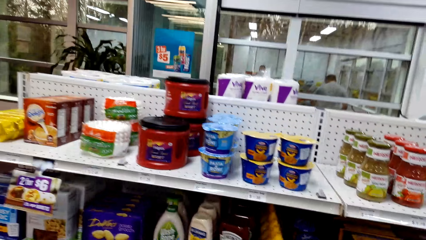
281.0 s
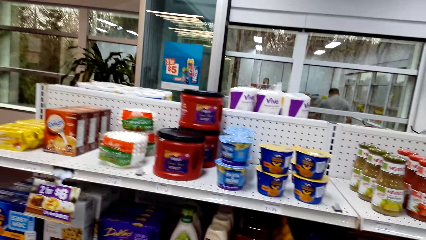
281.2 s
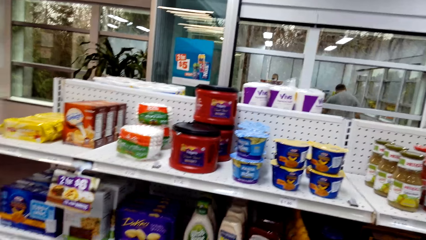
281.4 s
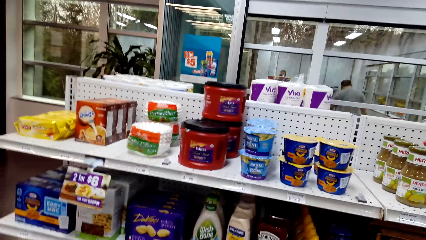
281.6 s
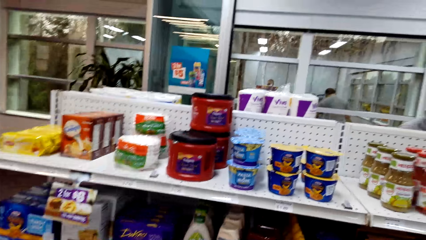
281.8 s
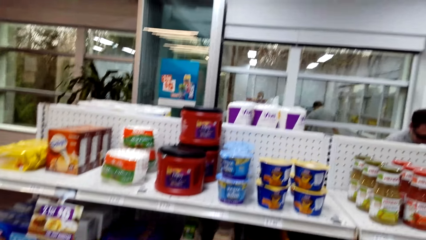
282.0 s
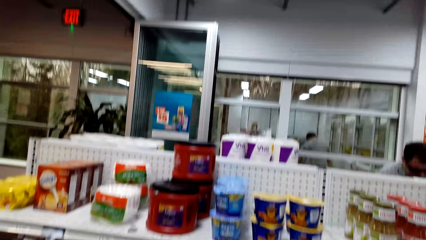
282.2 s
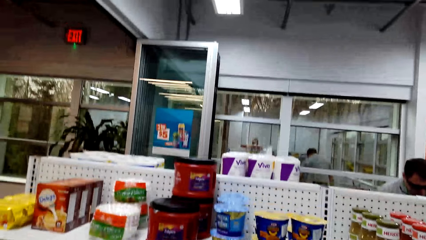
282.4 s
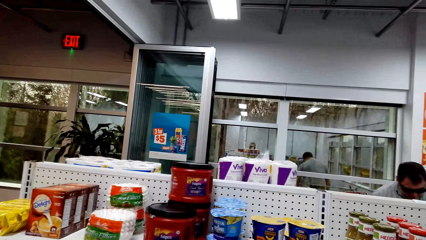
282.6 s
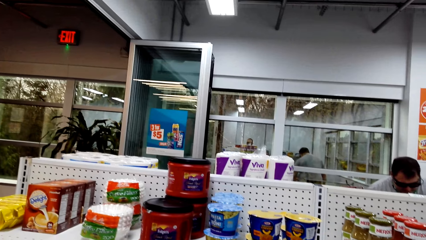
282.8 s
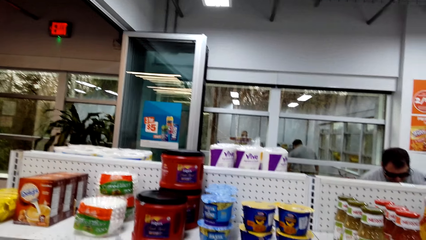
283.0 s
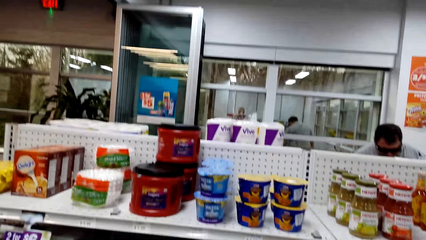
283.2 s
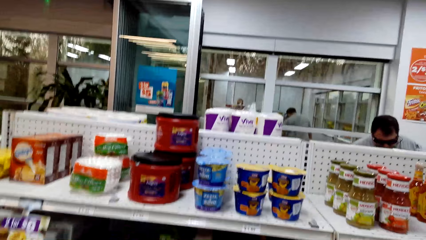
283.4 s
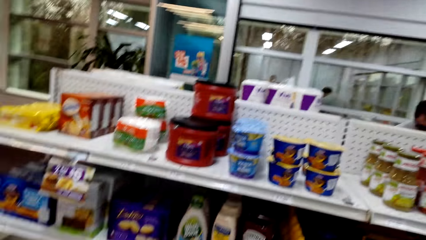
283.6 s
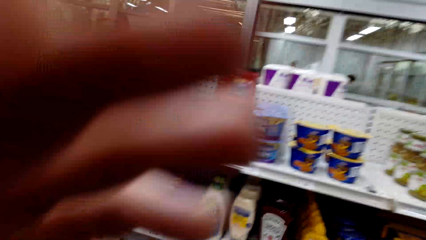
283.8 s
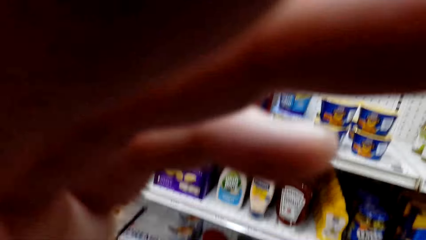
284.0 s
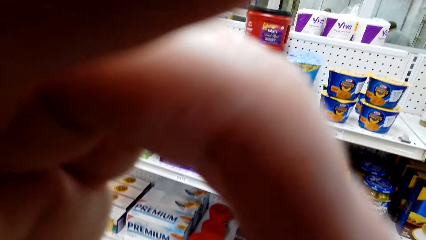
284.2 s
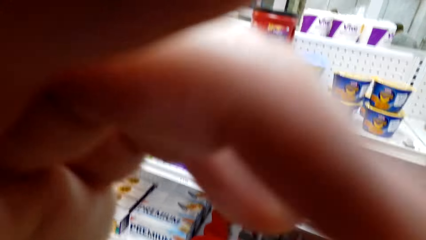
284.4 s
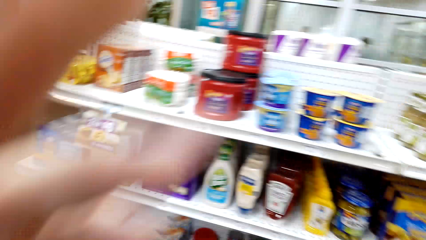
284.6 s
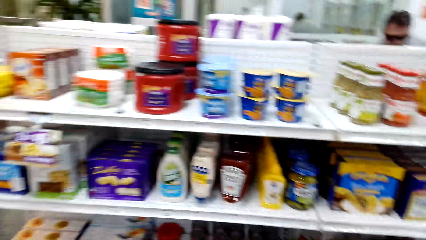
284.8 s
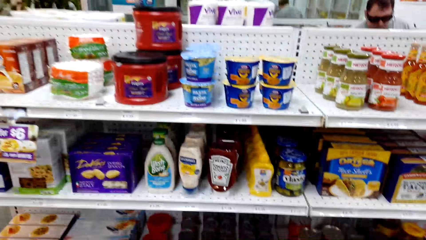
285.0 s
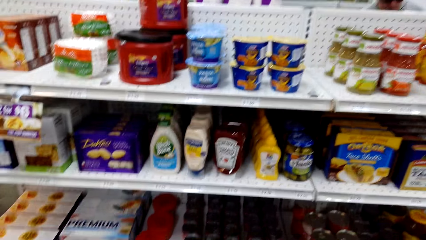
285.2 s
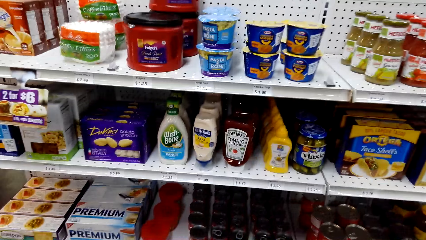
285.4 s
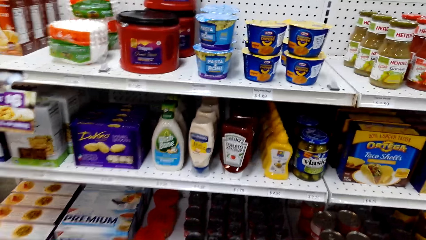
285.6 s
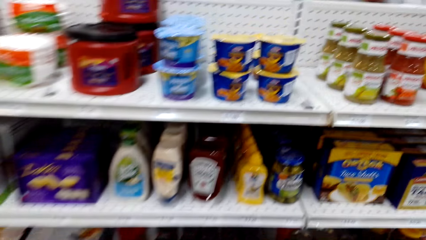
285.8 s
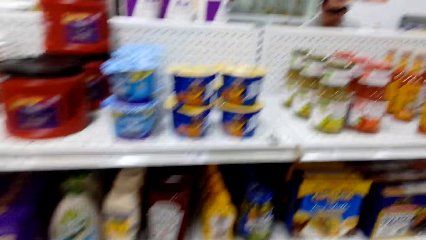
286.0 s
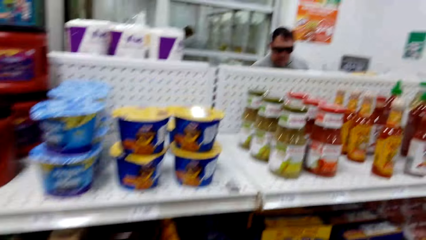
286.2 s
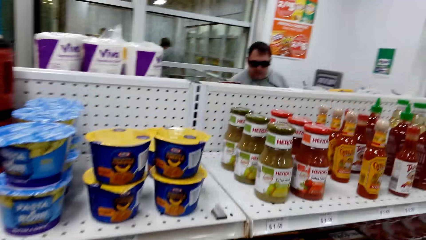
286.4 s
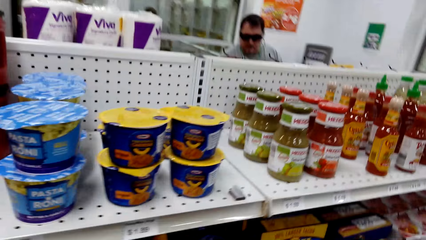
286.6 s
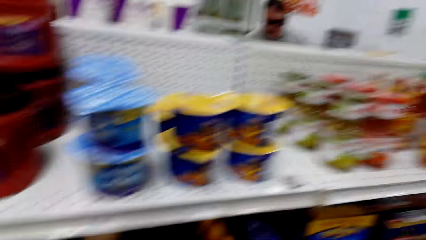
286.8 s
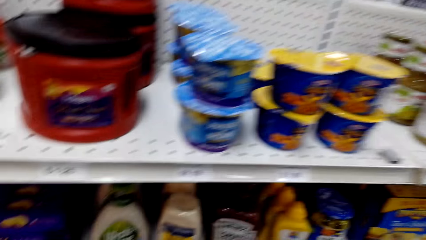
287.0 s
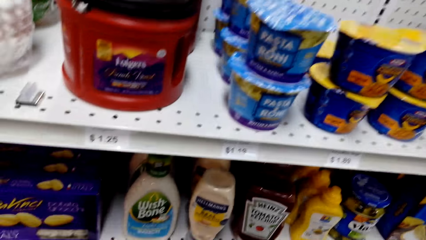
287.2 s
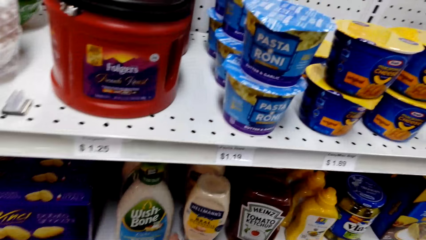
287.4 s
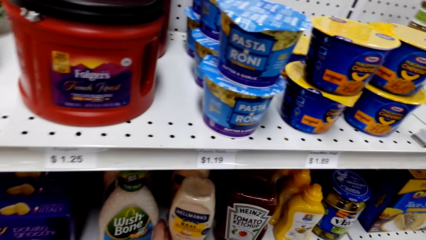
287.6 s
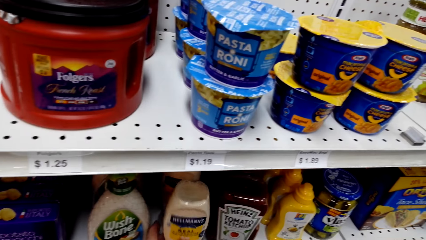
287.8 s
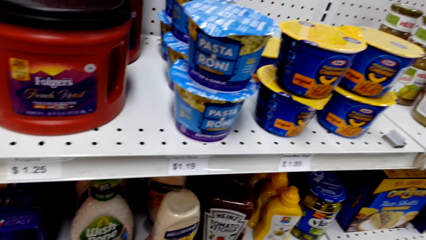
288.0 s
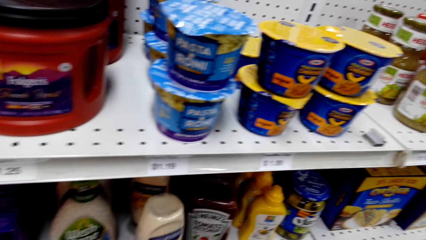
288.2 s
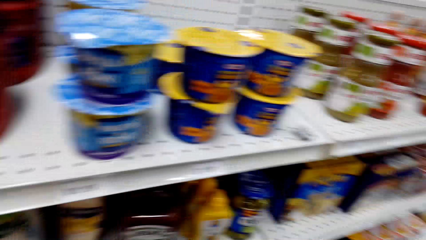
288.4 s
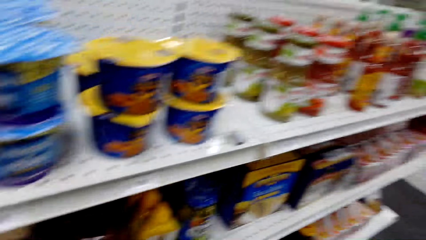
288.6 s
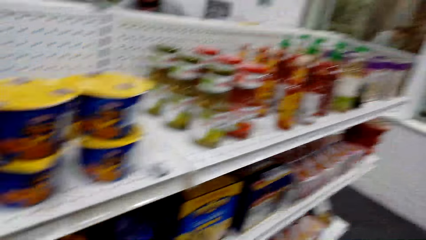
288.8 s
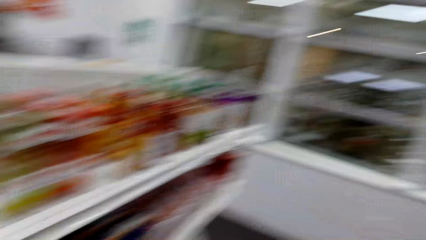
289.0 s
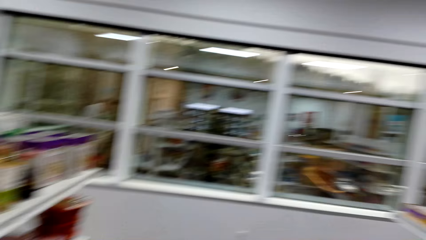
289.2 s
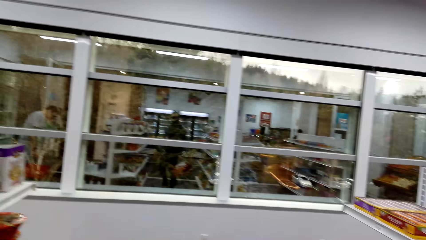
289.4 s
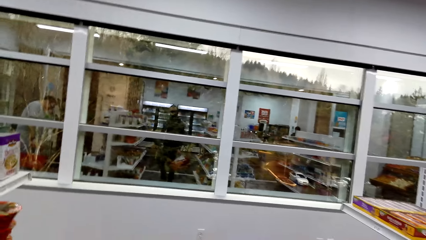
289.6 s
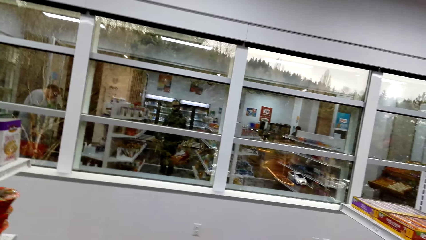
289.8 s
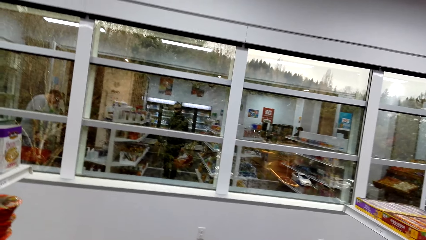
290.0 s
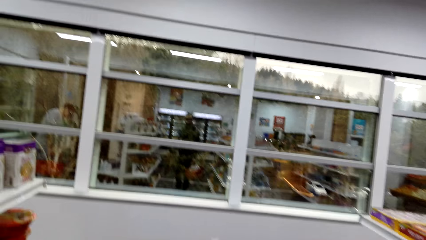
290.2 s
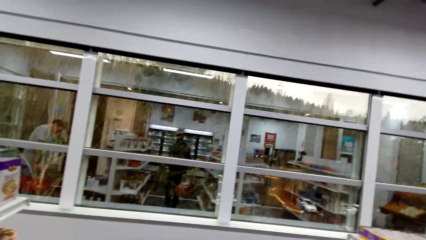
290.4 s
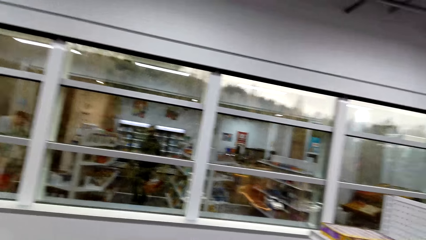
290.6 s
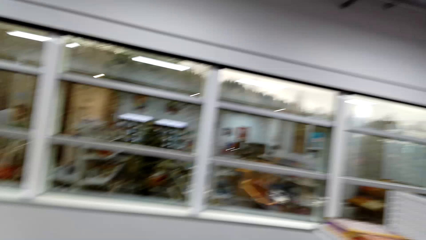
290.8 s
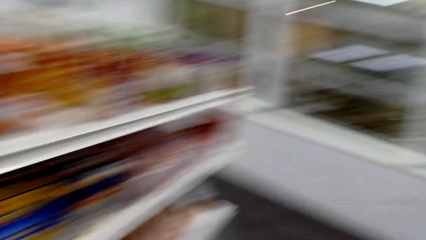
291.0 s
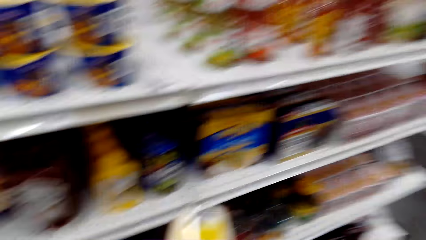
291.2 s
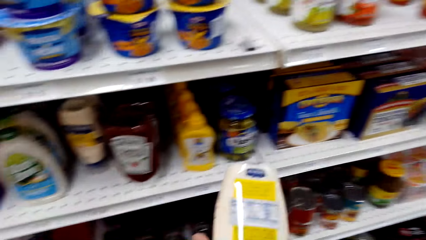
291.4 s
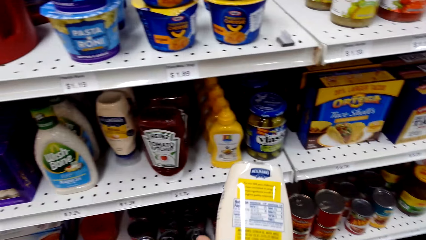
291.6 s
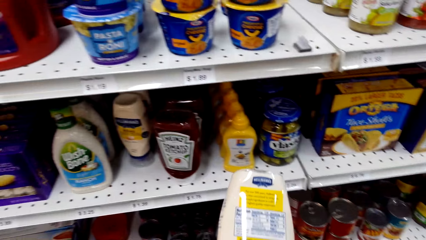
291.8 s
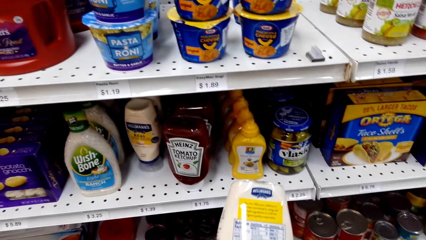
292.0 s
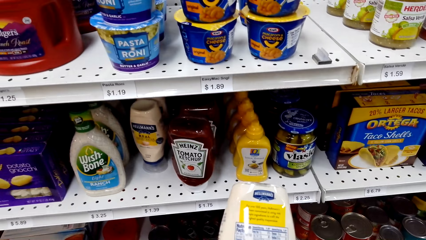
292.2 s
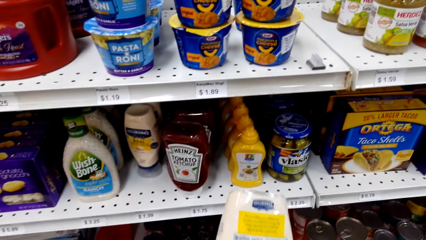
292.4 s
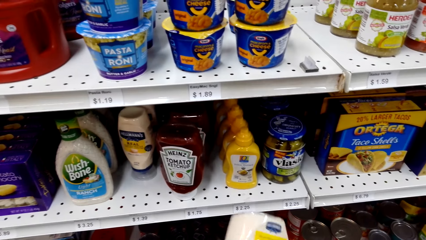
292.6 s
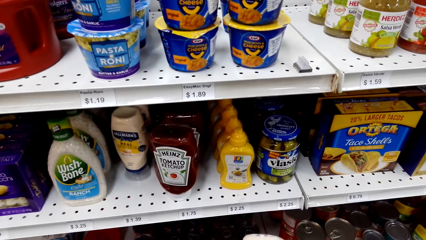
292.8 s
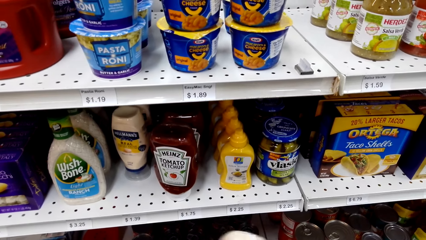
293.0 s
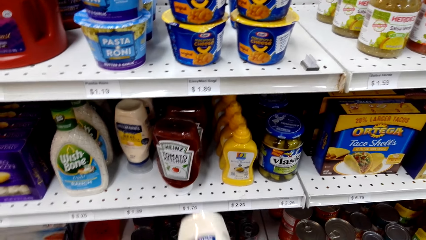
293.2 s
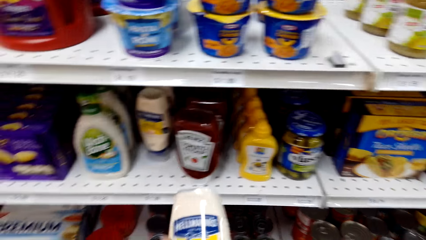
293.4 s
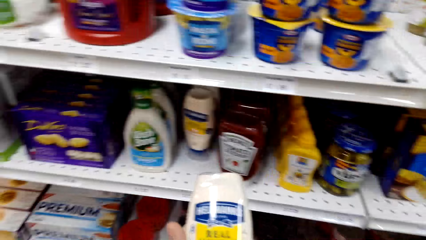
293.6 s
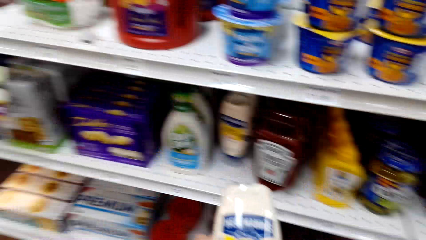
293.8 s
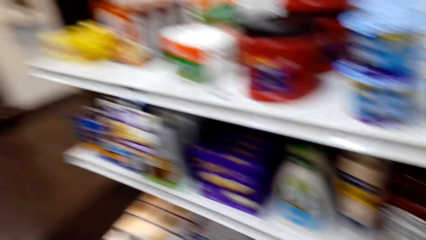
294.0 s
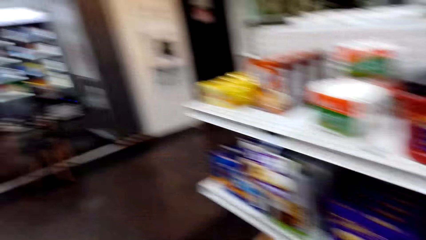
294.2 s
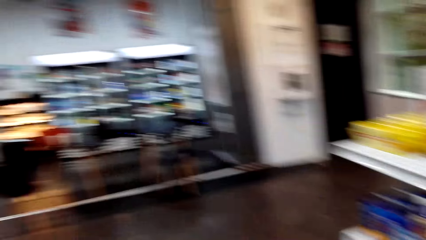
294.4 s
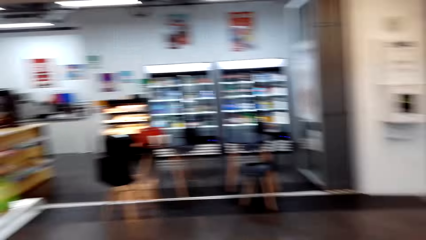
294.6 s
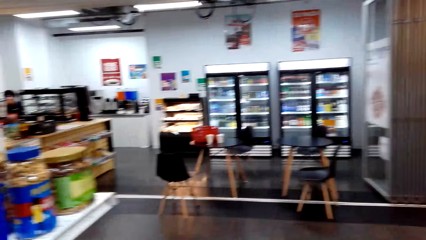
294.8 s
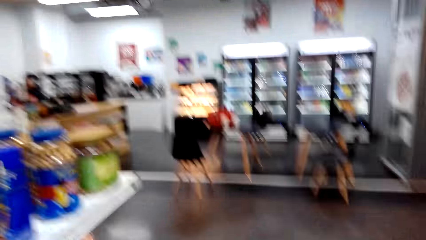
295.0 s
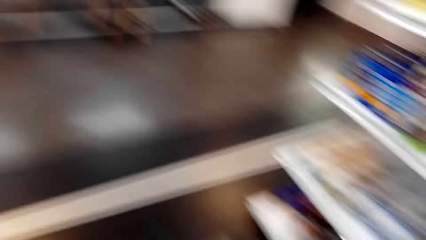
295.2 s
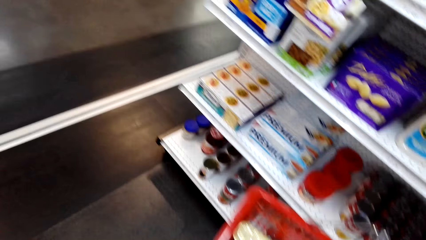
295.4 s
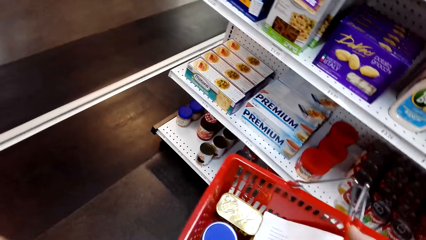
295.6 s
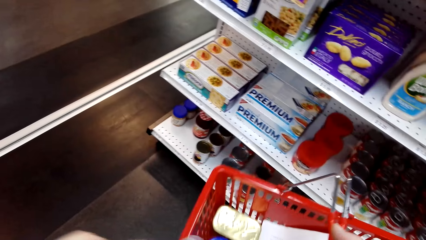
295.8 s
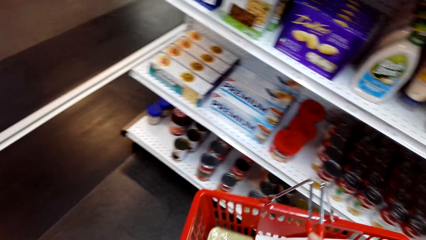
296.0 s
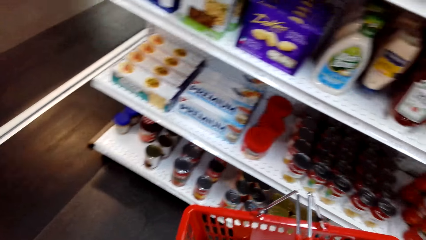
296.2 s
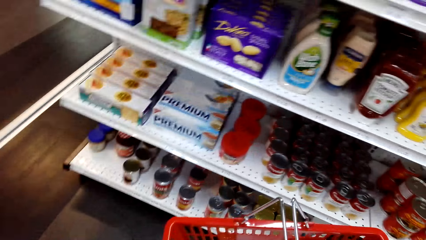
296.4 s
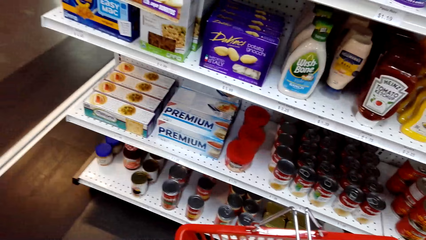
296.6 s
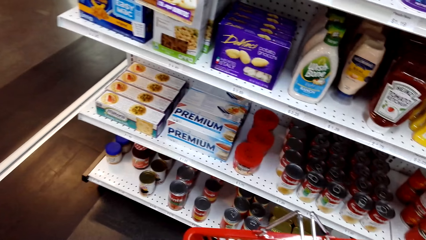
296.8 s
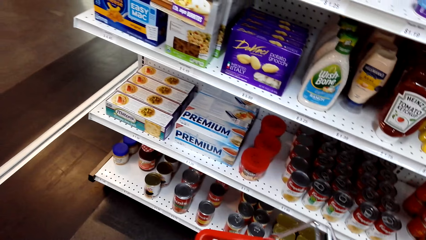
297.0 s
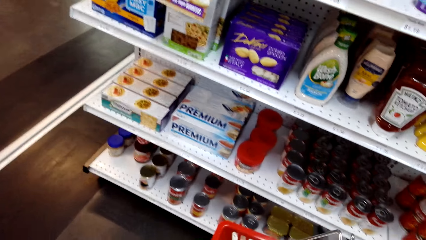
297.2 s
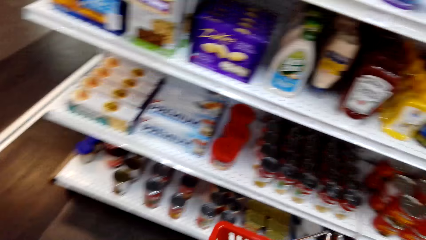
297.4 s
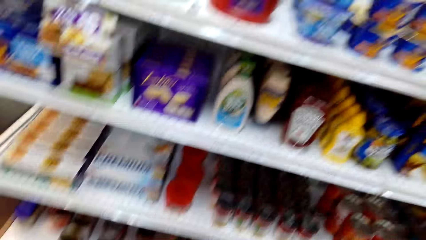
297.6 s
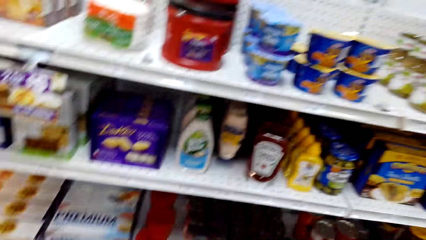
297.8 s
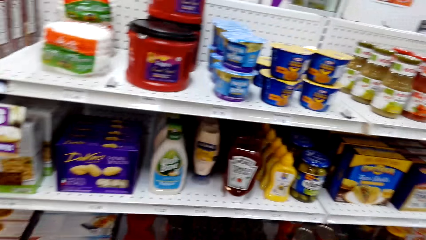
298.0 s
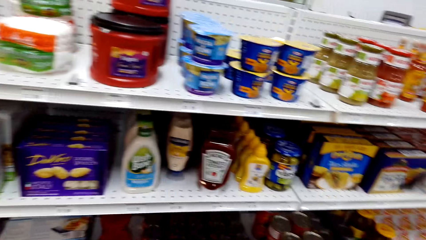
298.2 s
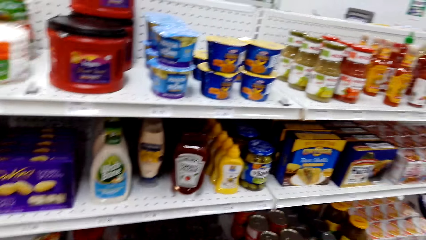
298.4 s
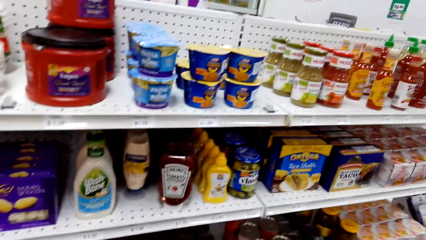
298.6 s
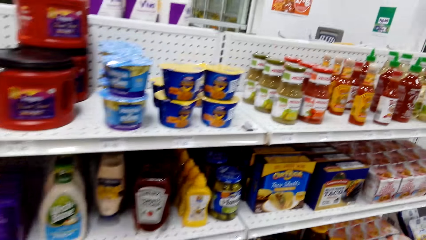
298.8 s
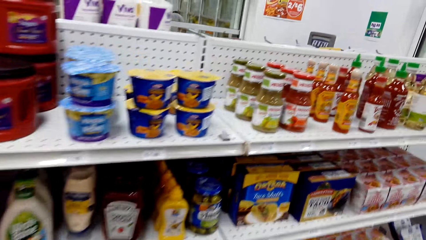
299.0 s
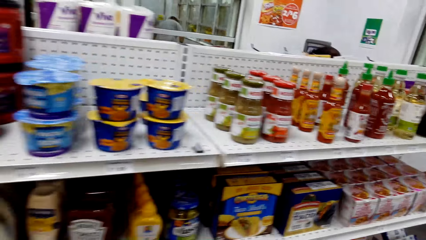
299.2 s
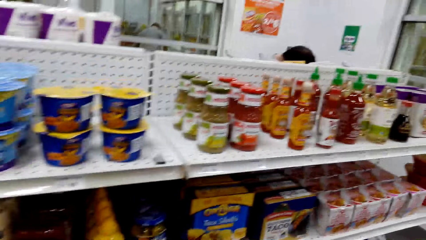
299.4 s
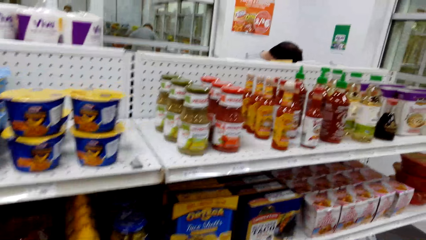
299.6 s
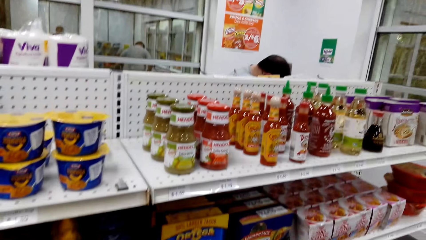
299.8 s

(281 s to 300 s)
The camera wearer touches the face. They touch the camera. They pick mayonnaise, look around, and stare at the mayonnaise. They put the mayonnaise in the shopping bucket. They stare at the shelf.
